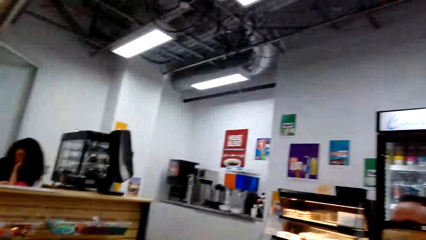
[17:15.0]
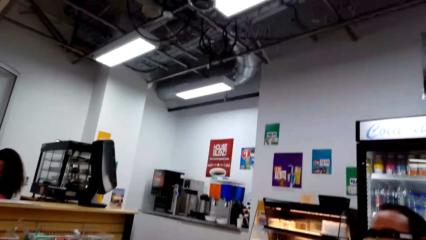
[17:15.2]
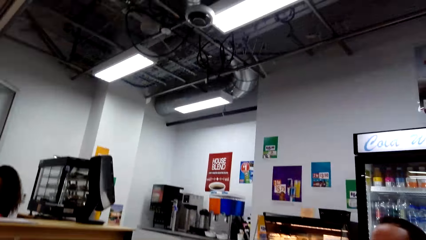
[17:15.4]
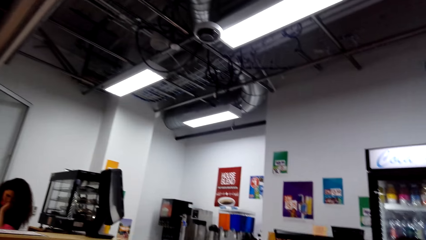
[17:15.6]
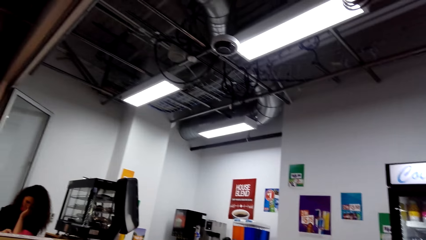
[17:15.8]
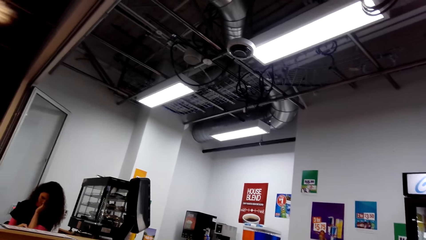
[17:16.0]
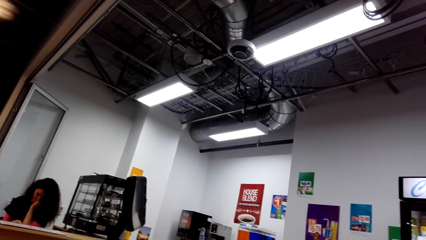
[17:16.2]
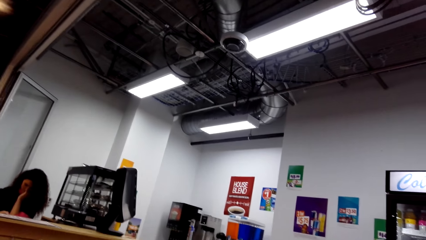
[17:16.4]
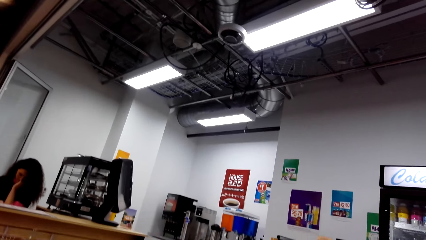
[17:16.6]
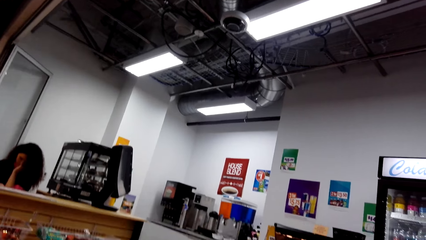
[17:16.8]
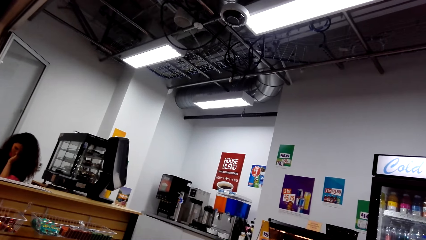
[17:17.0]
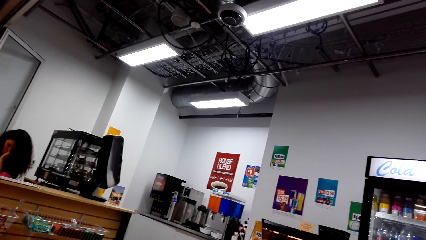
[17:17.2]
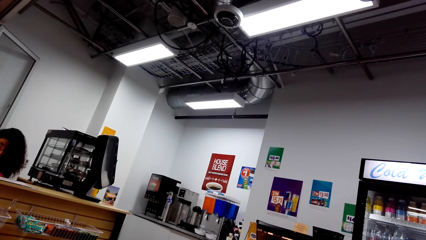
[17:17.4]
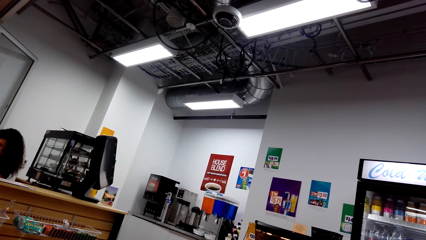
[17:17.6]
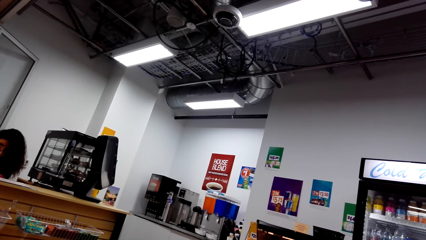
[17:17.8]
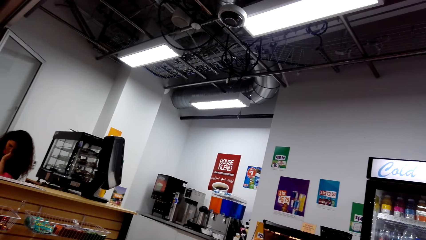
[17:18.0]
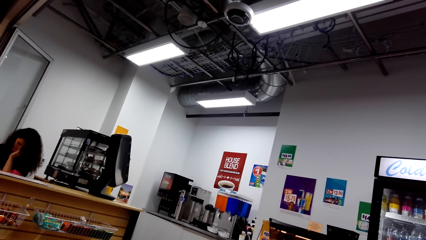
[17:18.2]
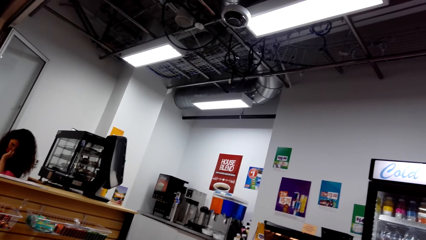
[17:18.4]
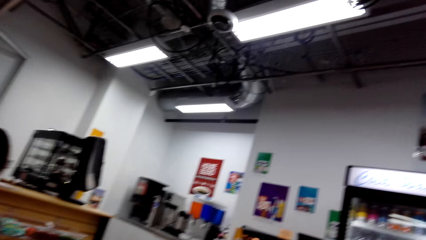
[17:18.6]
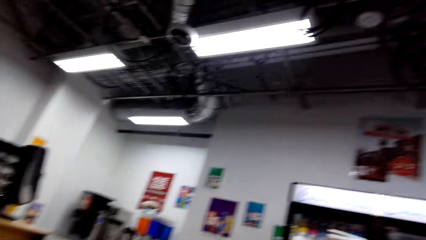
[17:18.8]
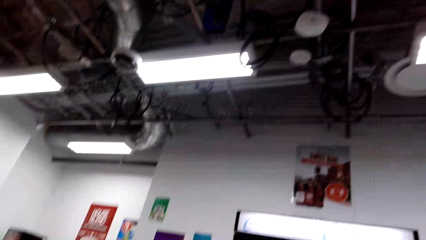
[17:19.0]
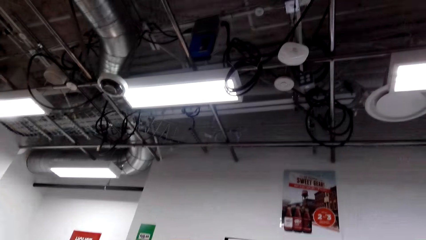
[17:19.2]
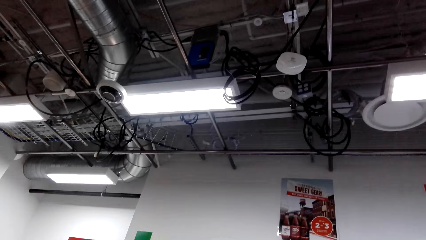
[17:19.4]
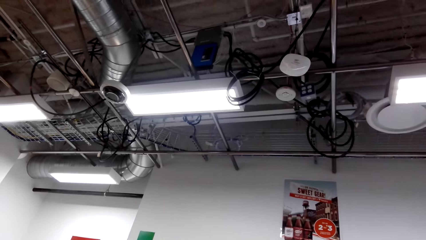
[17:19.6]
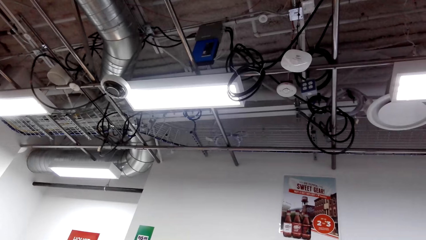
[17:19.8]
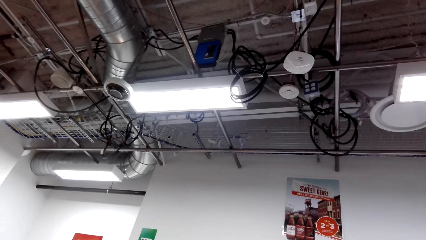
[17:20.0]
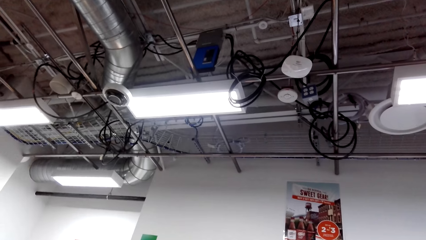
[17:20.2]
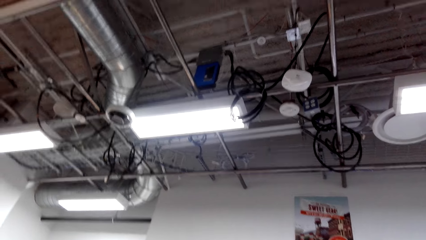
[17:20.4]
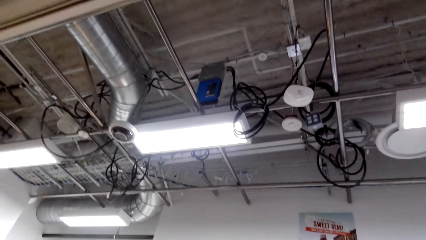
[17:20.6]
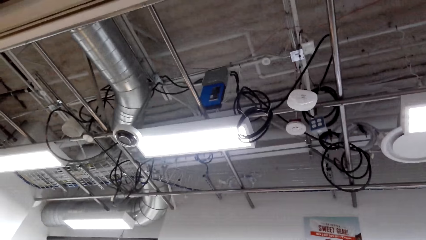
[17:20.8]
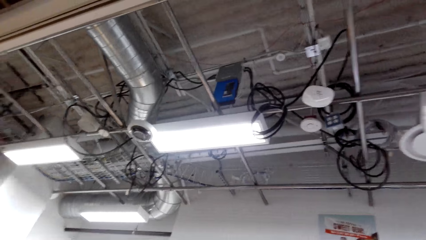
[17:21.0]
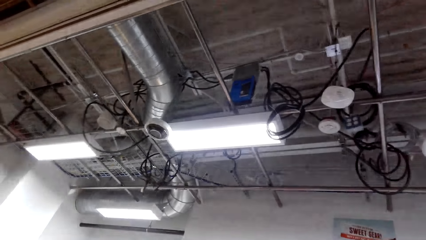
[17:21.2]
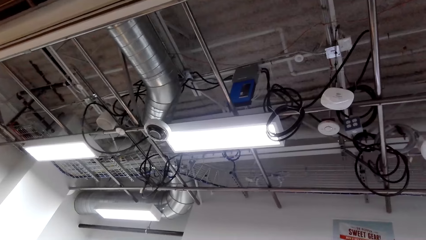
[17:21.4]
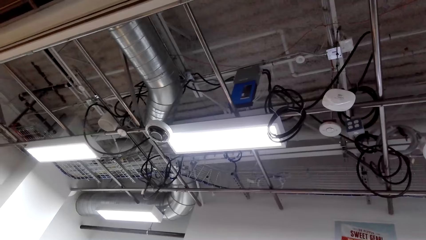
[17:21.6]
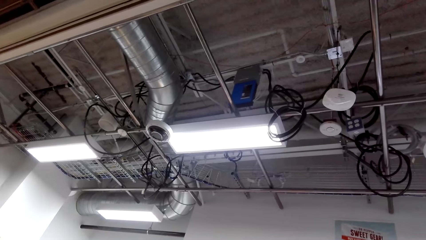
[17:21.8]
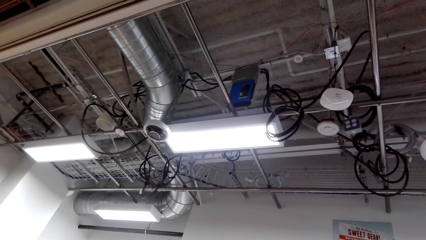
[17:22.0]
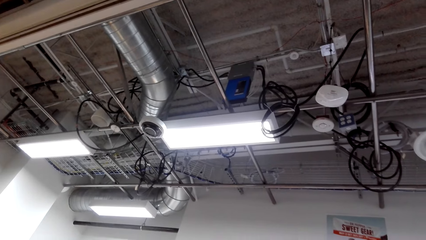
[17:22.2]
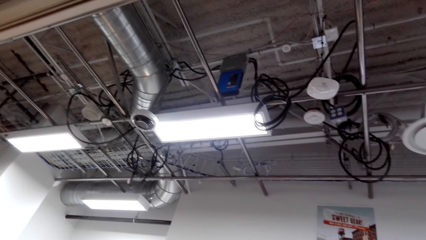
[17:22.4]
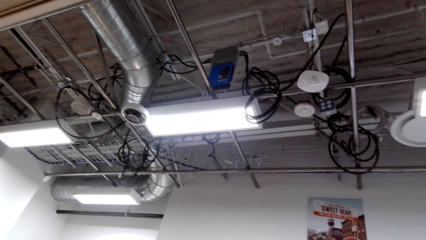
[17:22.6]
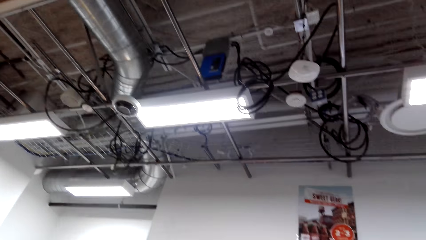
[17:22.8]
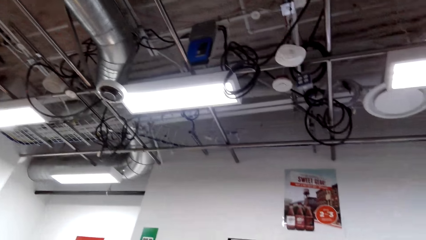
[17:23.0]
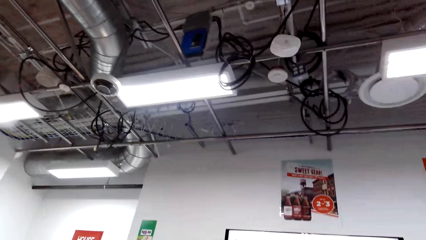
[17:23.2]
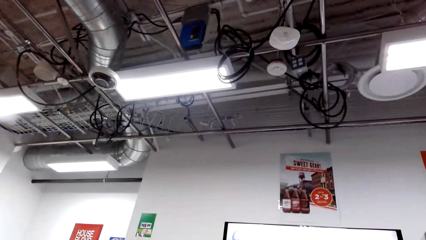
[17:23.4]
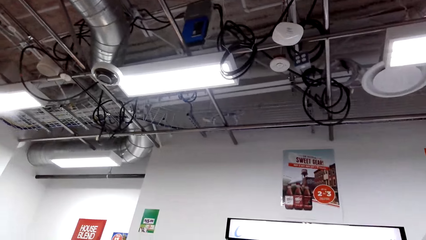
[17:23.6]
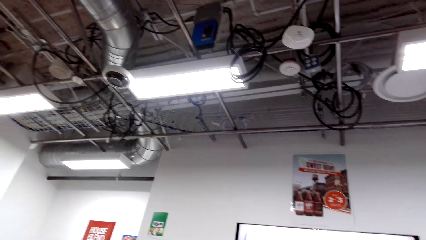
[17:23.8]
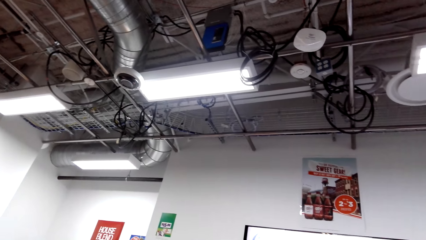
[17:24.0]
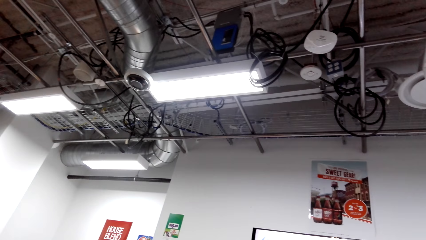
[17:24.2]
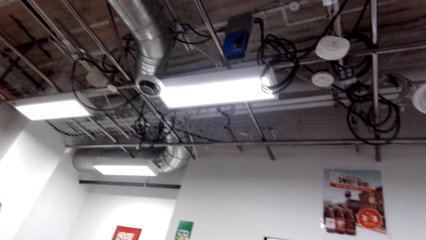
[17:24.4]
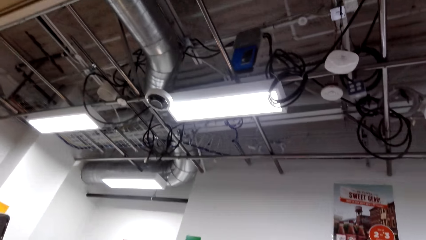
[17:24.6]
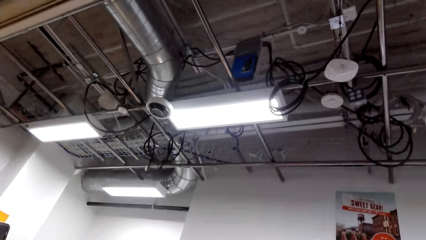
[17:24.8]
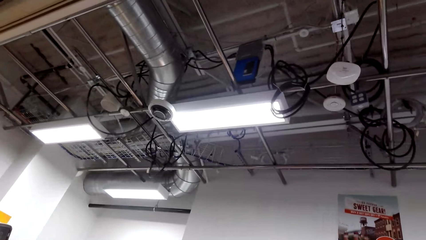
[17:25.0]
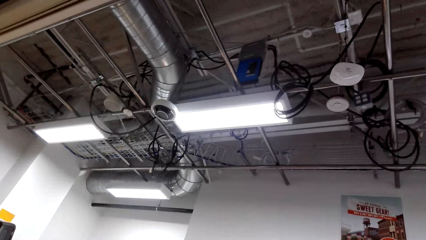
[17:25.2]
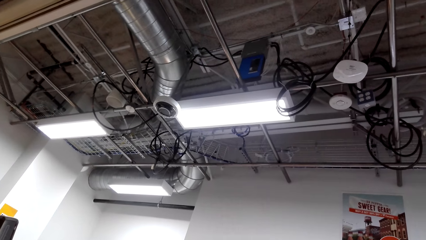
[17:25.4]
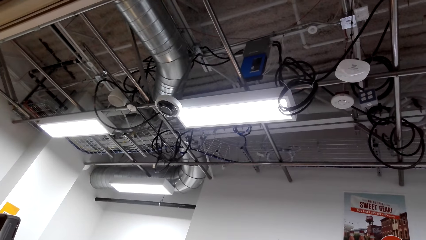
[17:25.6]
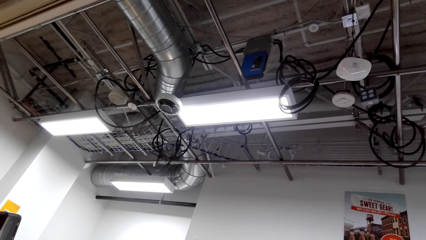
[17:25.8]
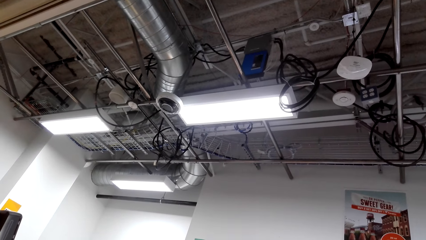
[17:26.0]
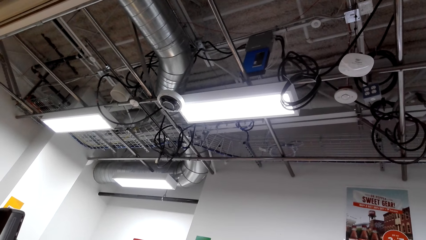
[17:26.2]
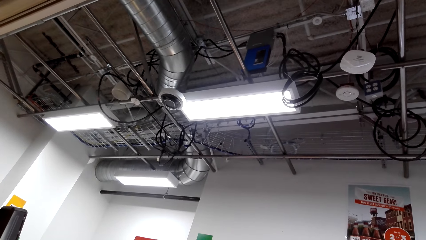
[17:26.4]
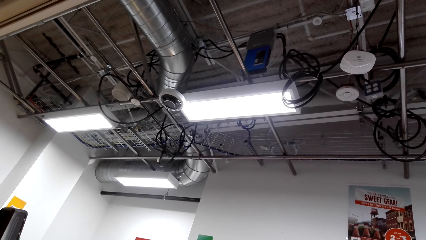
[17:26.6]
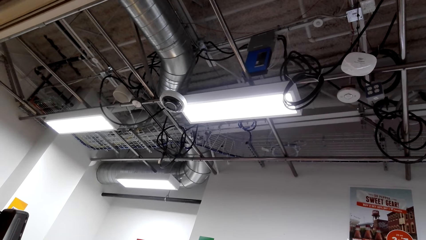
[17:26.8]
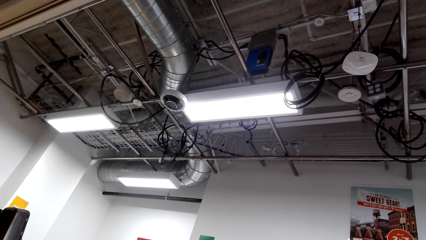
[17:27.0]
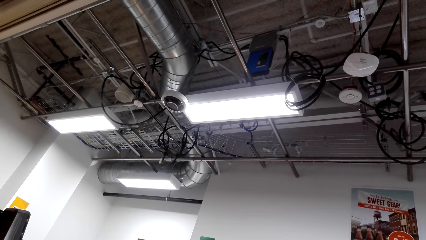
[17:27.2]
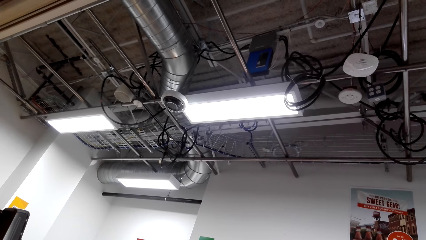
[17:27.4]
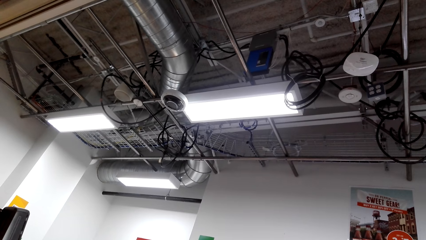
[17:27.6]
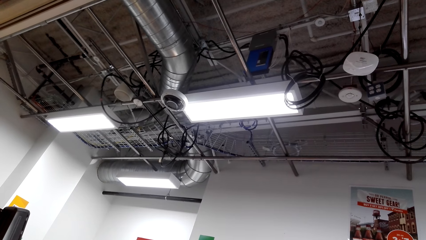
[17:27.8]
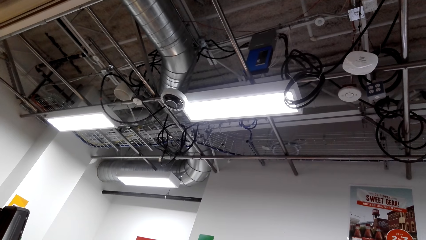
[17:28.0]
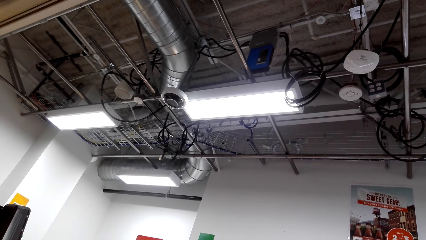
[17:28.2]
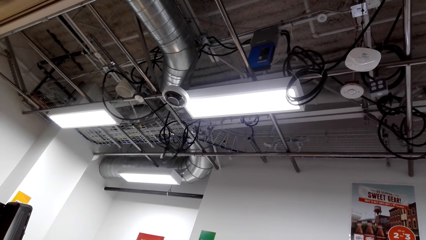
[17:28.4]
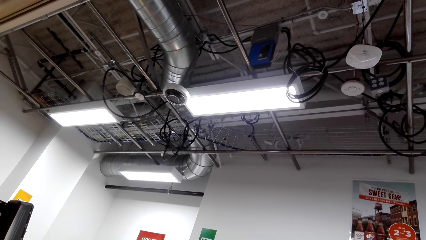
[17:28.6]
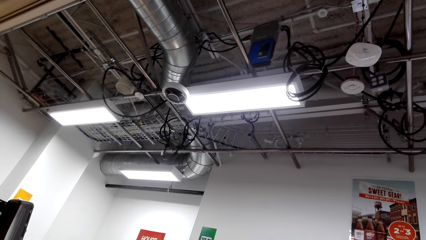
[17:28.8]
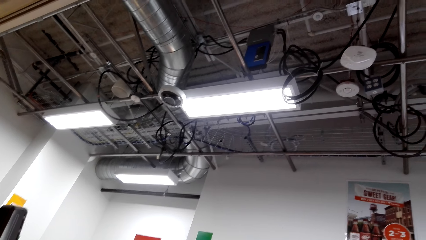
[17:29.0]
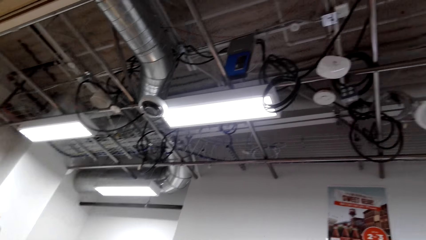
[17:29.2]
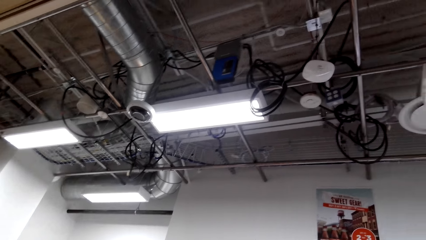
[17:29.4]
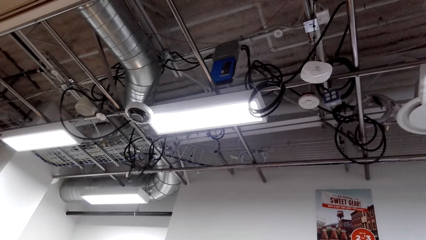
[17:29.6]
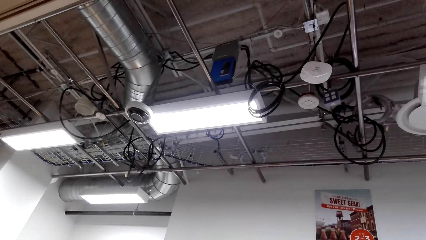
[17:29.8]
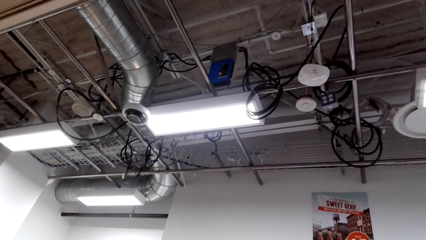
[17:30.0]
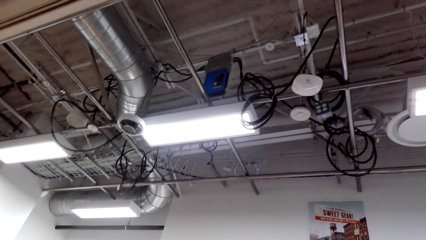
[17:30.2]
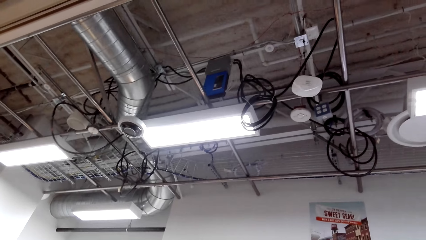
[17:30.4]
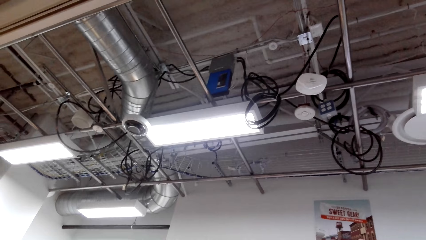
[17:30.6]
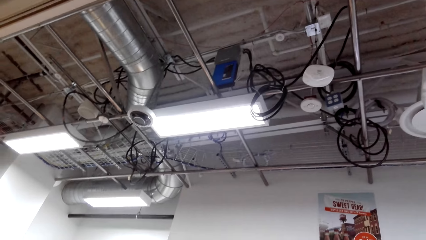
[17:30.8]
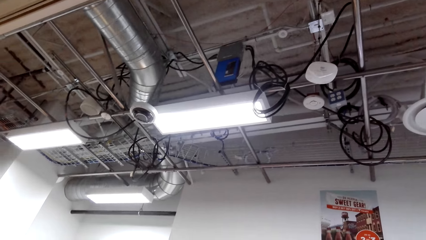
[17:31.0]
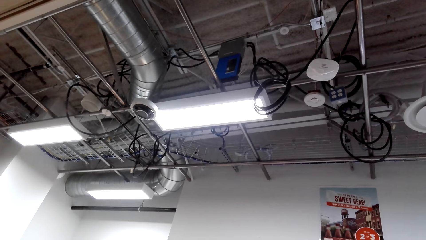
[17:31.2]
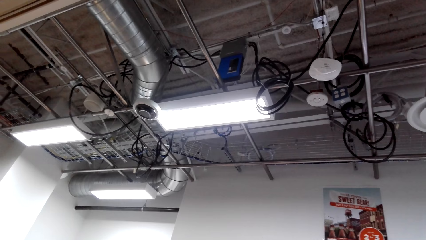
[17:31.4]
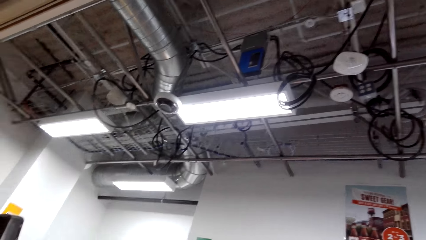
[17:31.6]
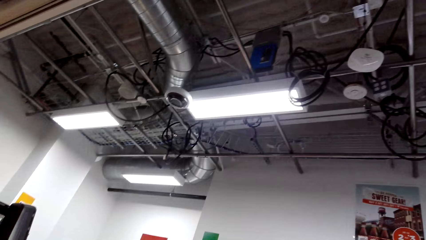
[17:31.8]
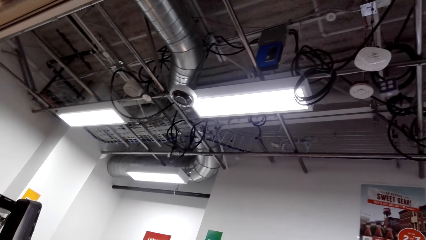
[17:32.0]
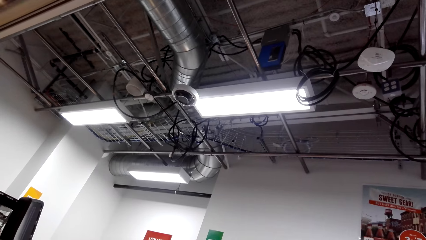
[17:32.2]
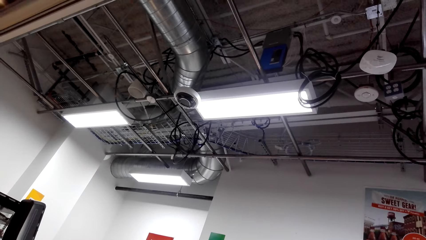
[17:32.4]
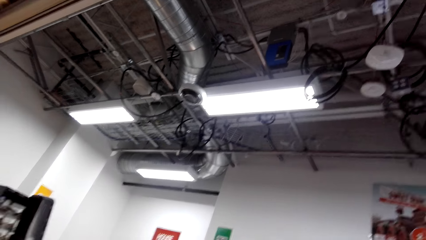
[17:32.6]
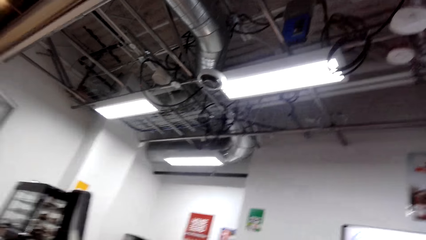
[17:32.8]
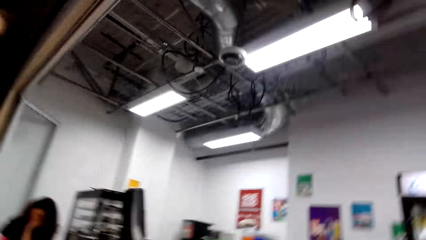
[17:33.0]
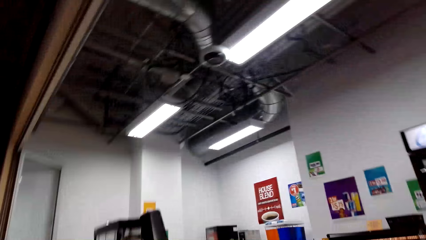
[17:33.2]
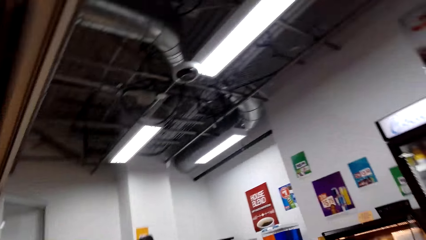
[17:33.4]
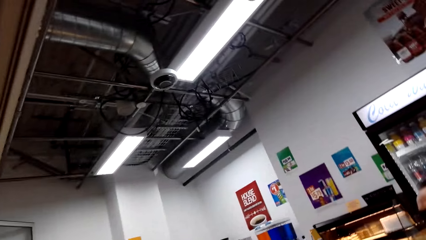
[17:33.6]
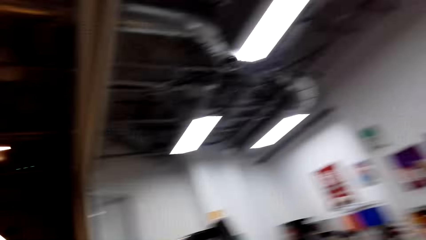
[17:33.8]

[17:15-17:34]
The camera wearer looks around. They look around again.
